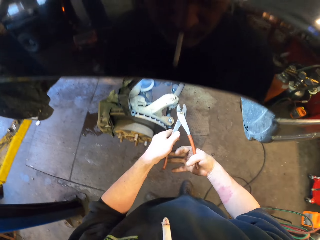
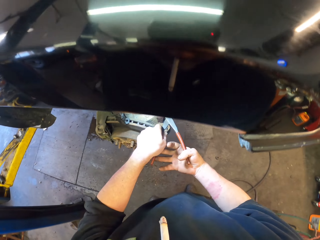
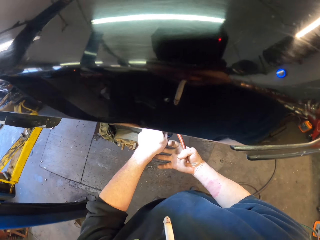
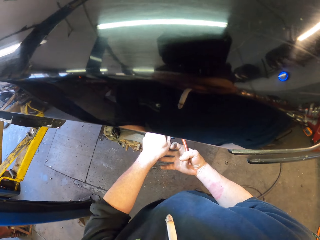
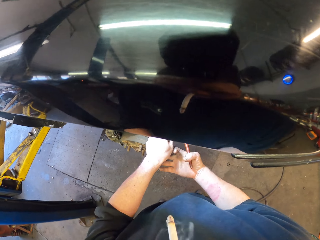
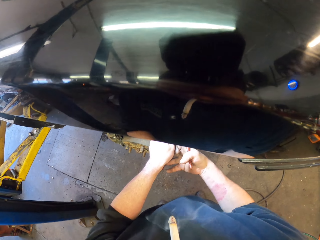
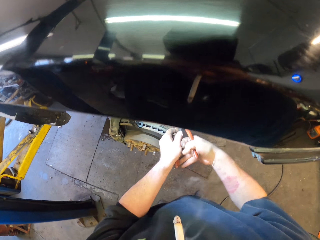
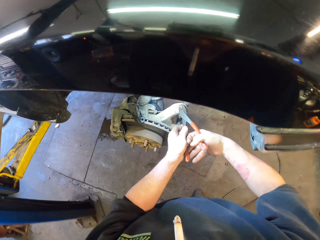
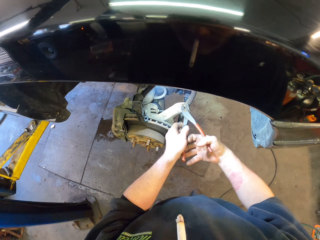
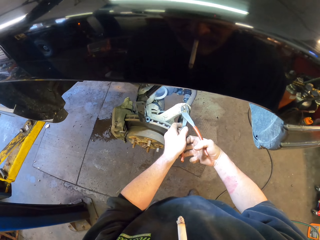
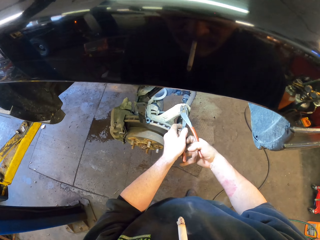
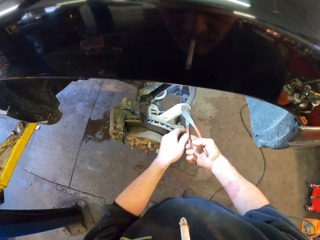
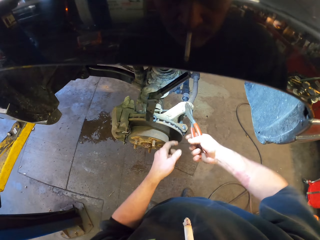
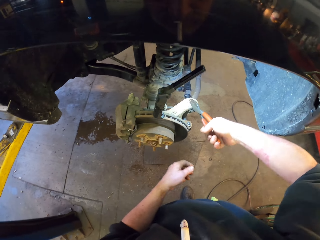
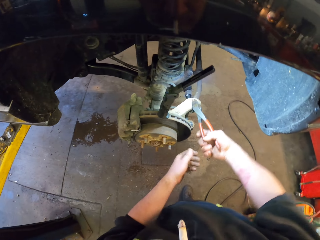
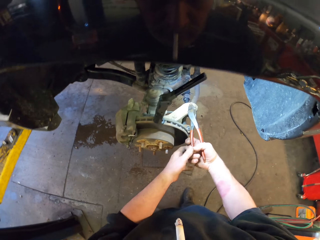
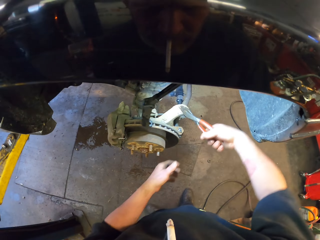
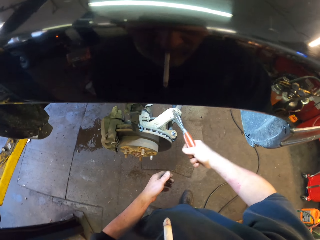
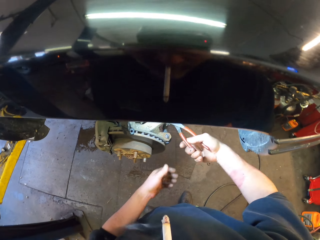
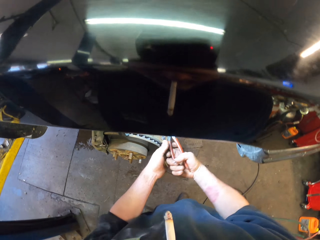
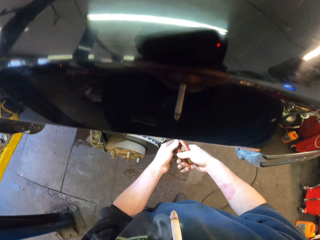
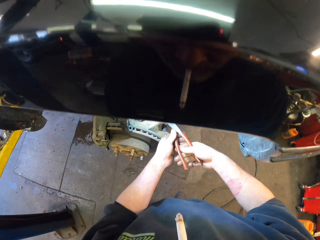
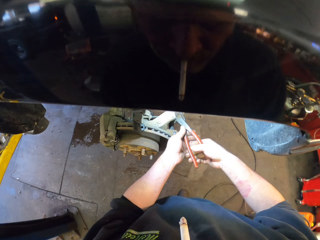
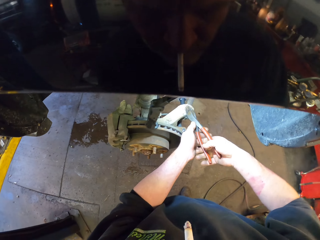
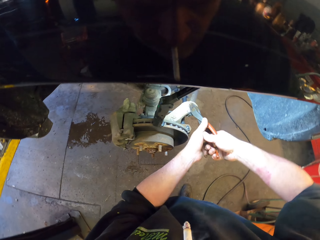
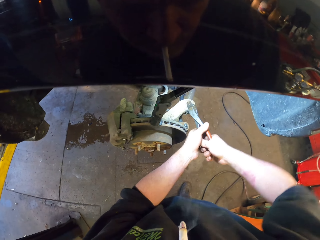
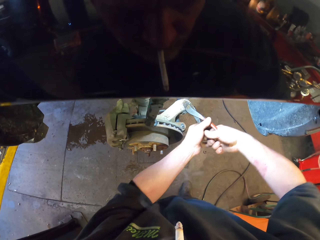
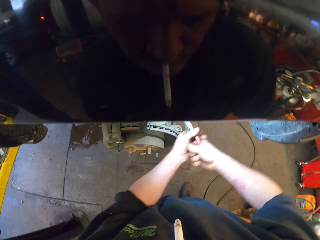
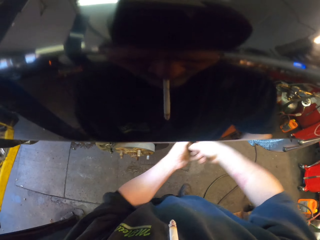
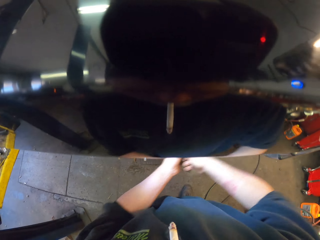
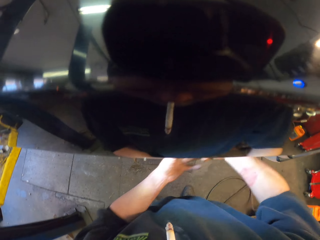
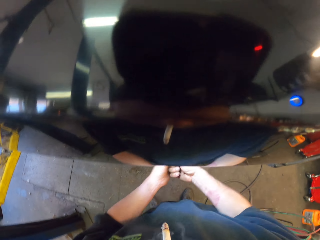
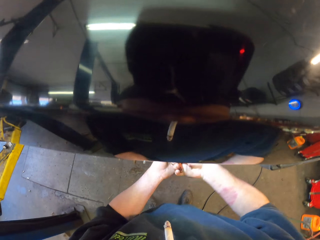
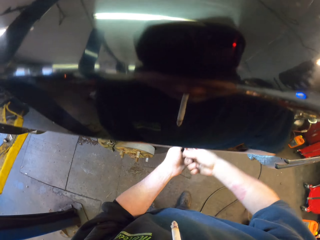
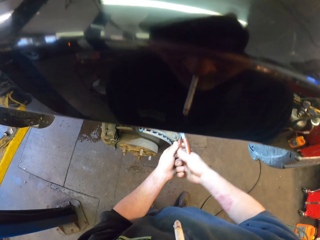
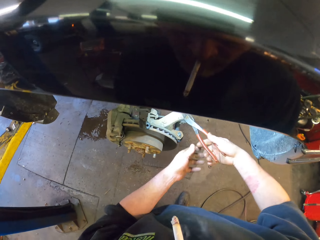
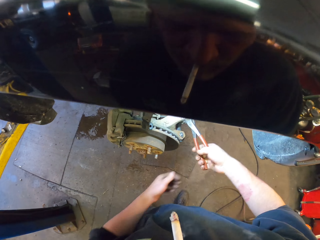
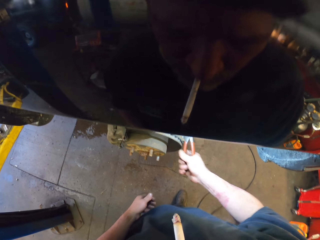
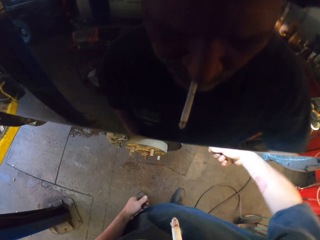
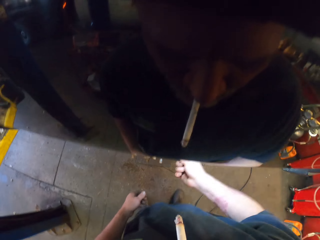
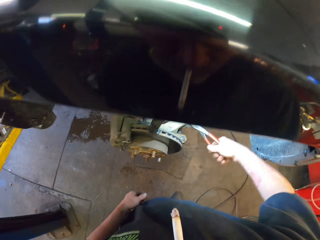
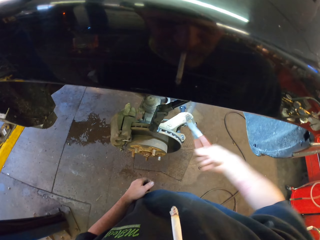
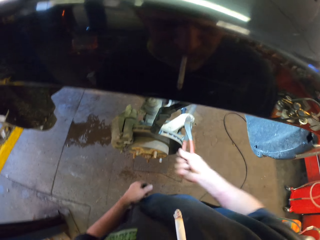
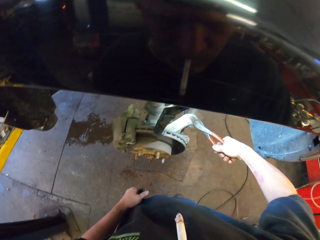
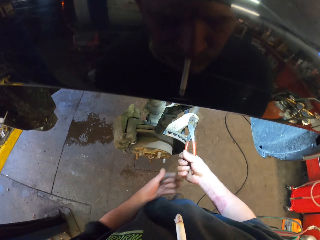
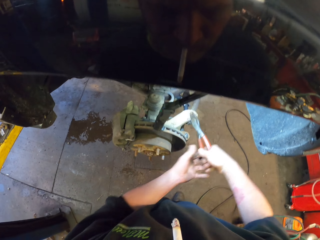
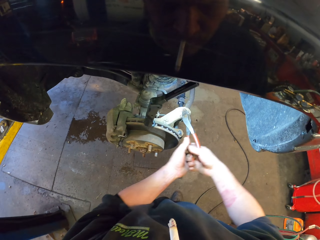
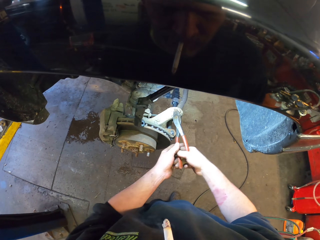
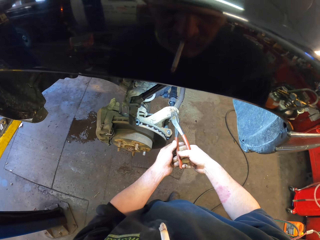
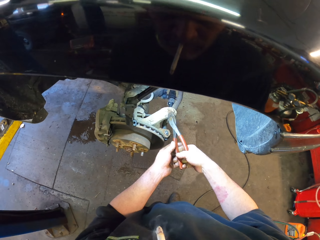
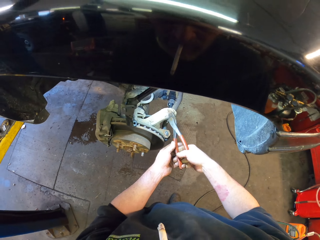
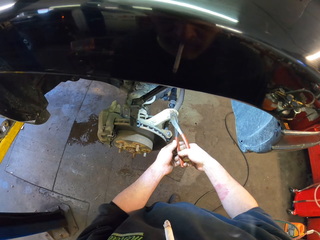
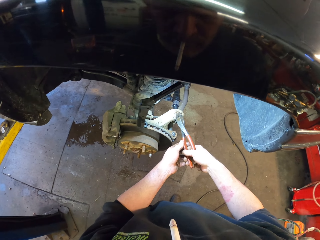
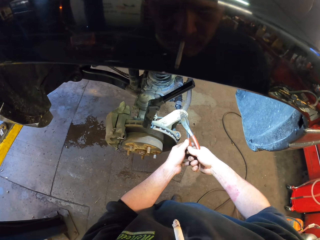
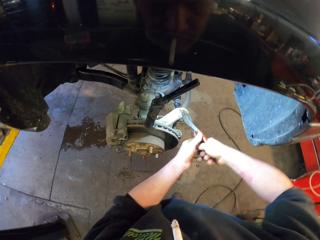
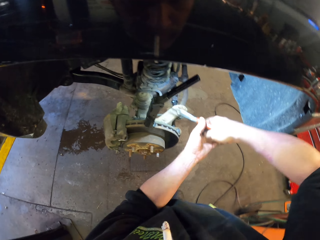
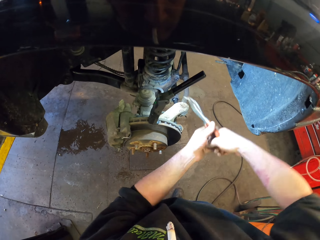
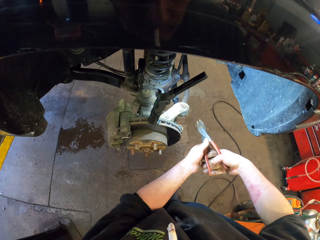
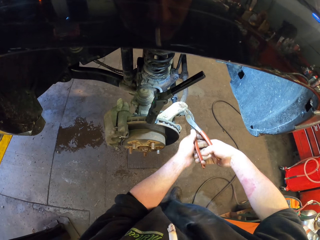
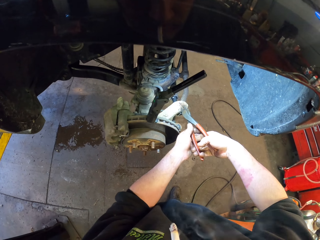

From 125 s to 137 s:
The camera wearer uses flat nose pliers to open the nut. They hold the flat nose pliers with both hands. They use the right hand to open the nut with the flat nose pliers.

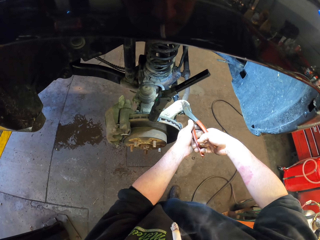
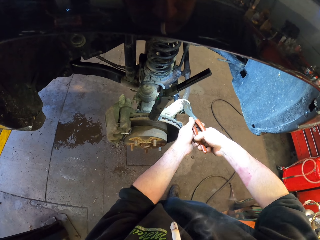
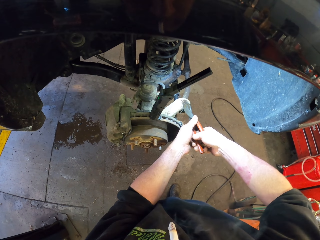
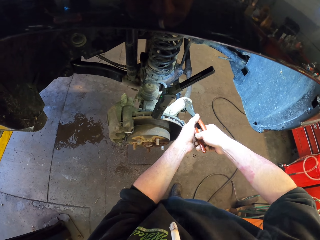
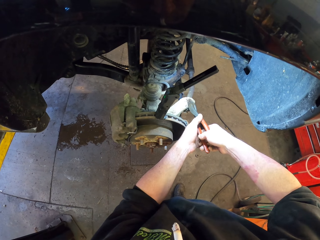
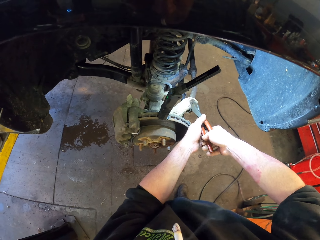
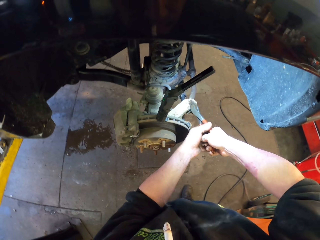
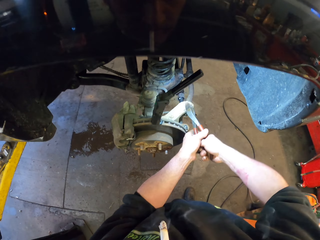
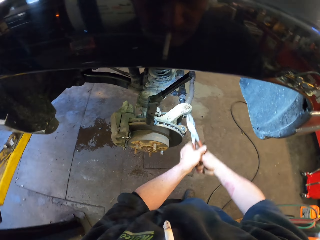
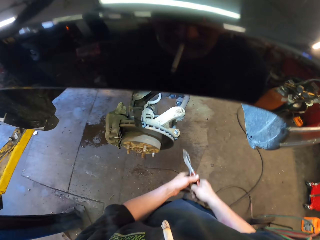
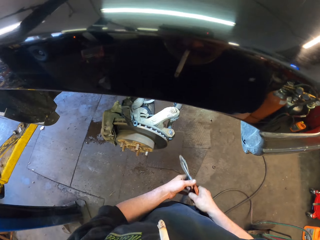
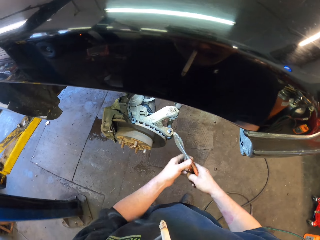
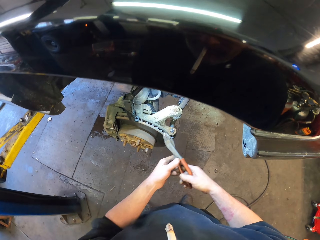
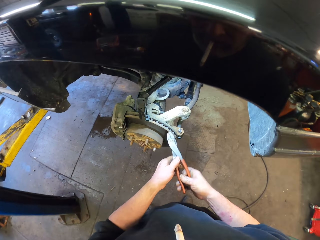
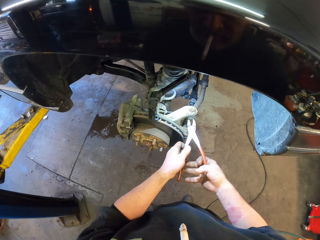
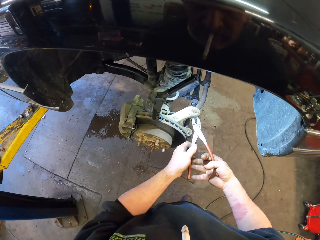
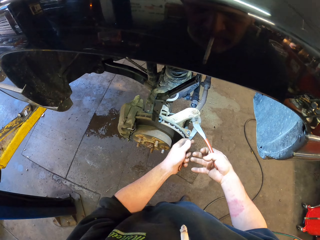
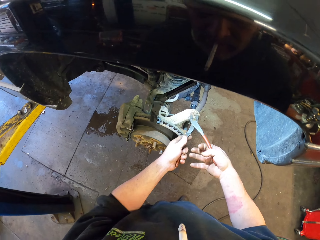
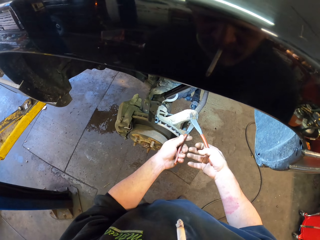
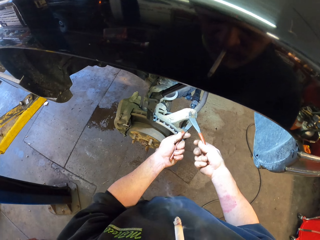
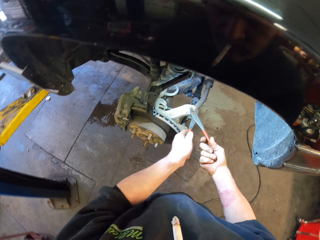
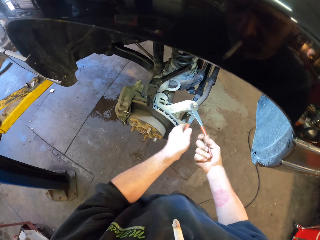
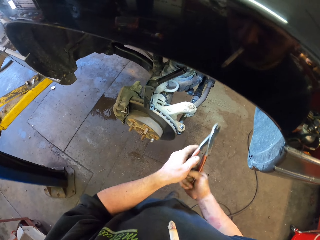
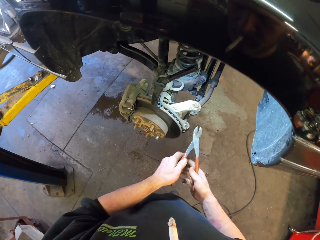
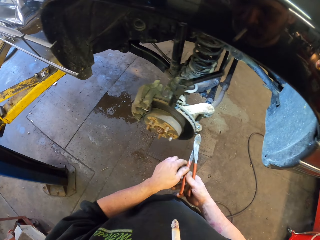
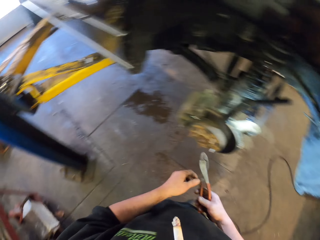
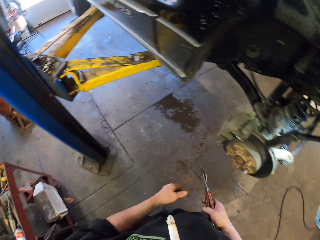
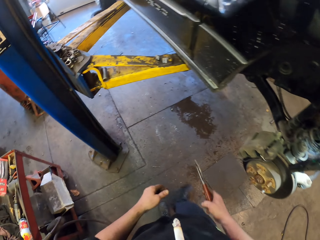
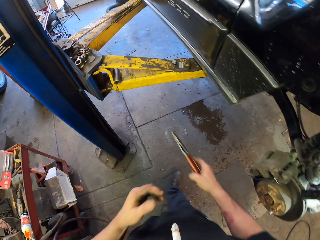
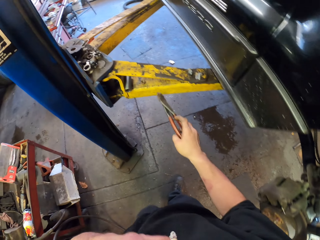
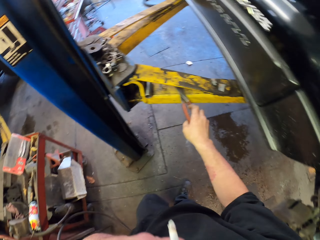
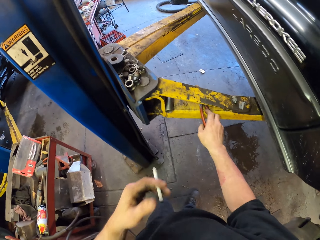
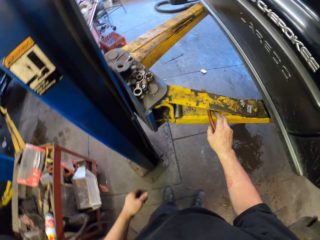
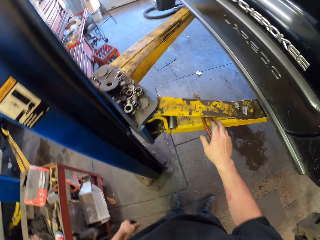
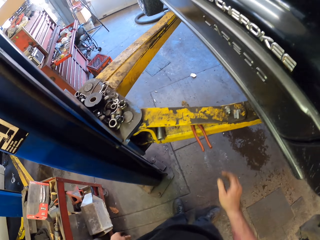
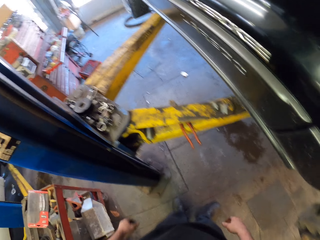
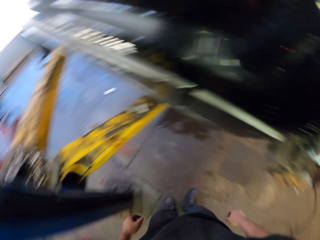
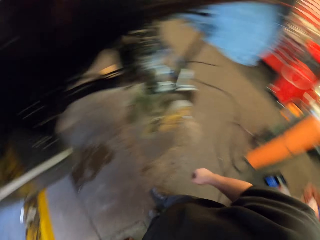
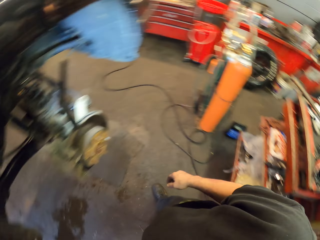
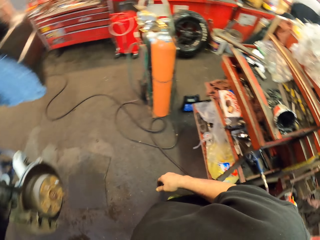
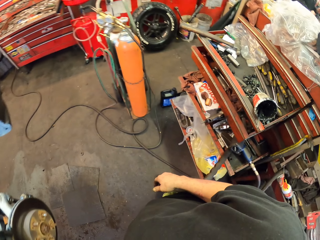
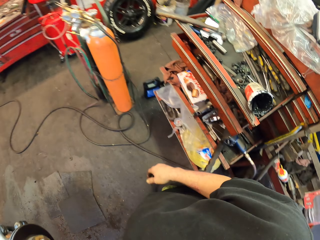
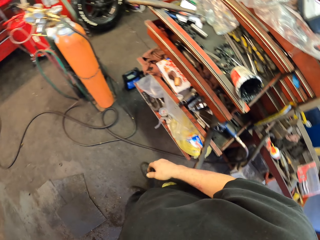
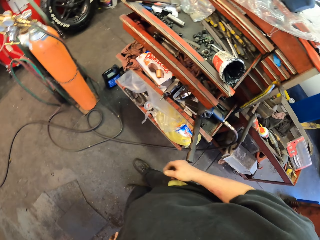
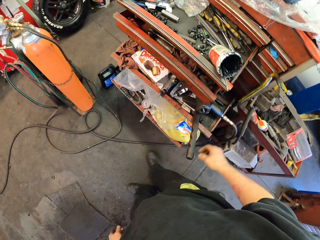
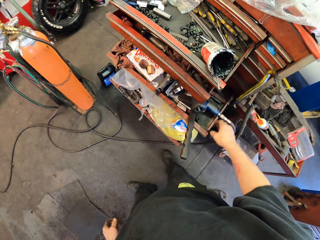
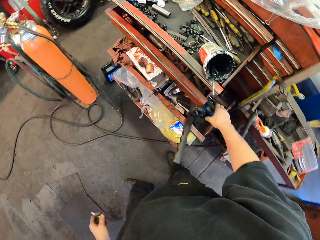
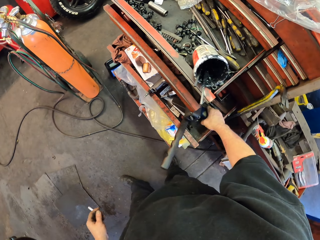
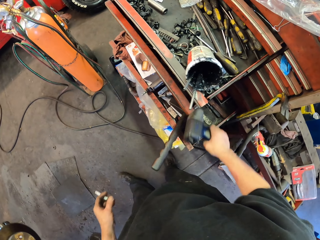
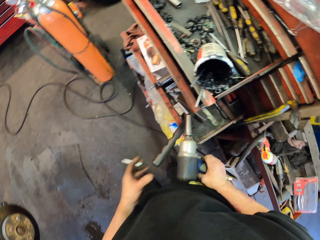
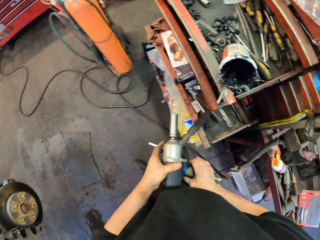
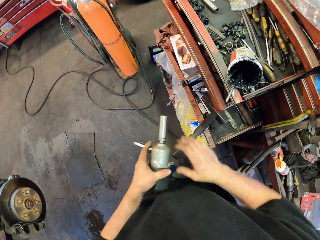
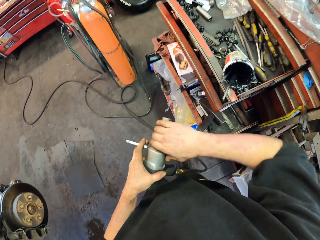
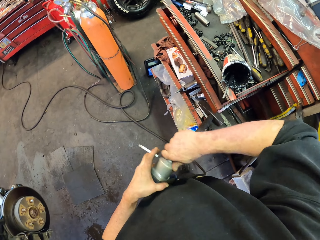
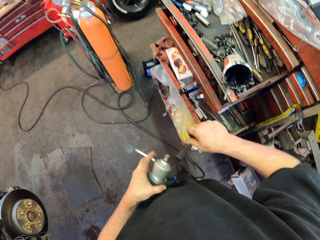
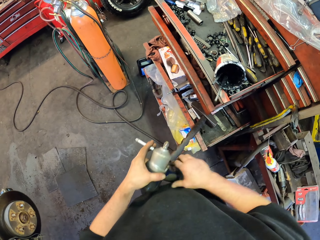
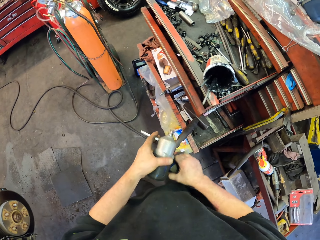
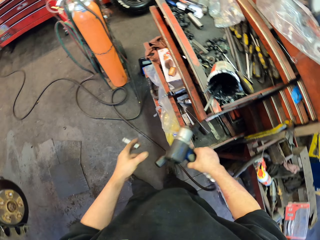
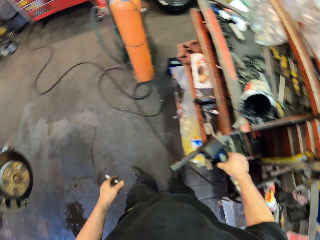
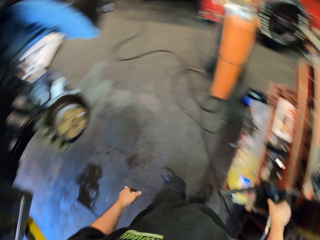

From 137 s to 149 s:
The camera wearer holds flat nose pliers with both hands. He puts down the flat nose pliers. He removes a cigarette from his mouth. He looks around. He holds an impact wrench. He removes a nut remover from the impact wrench.
